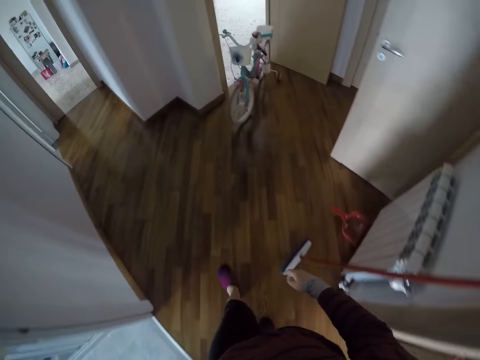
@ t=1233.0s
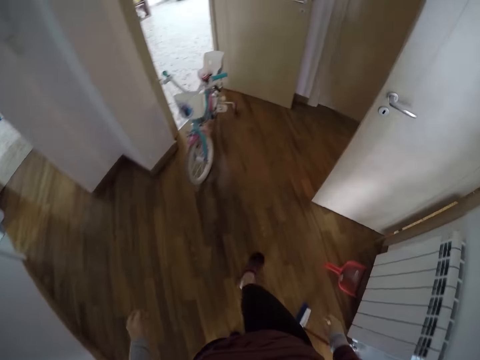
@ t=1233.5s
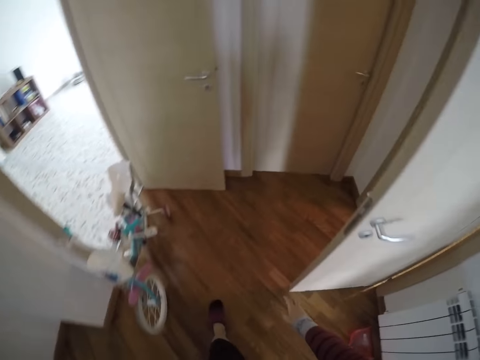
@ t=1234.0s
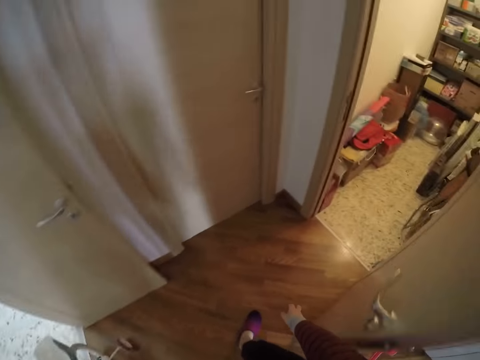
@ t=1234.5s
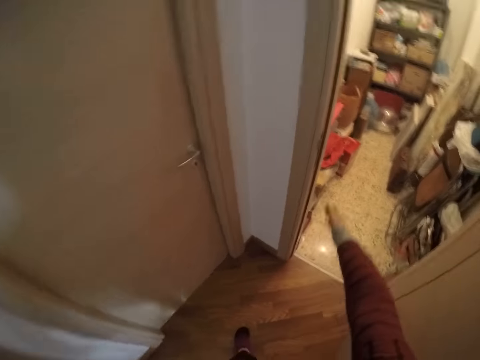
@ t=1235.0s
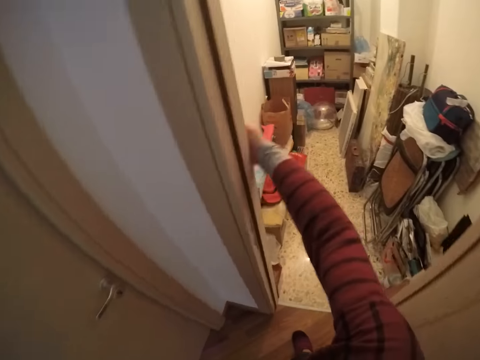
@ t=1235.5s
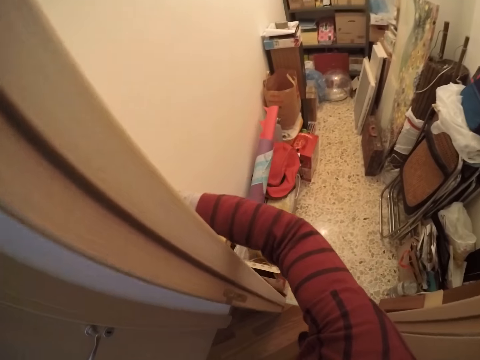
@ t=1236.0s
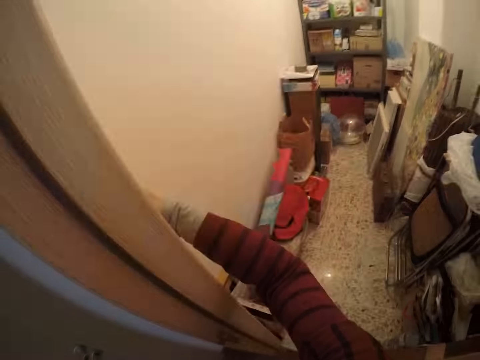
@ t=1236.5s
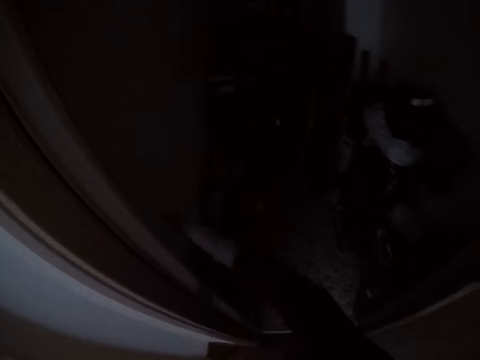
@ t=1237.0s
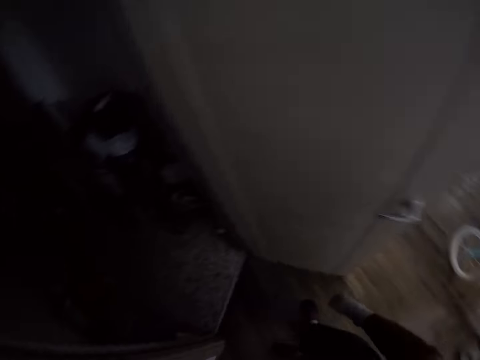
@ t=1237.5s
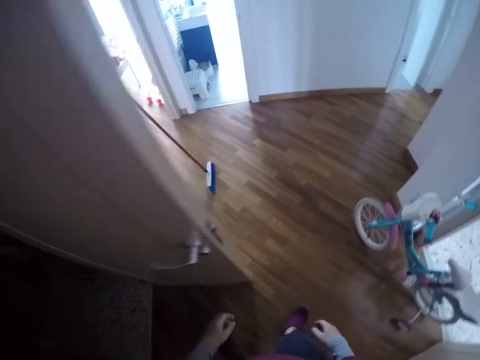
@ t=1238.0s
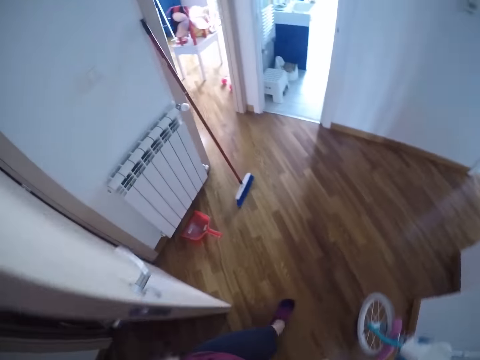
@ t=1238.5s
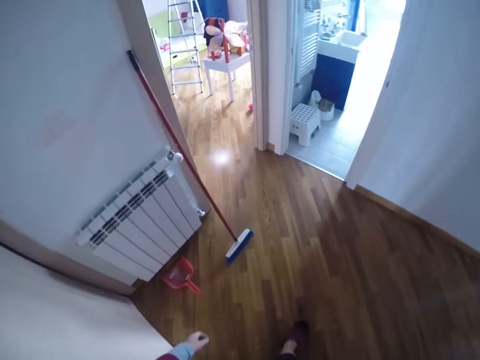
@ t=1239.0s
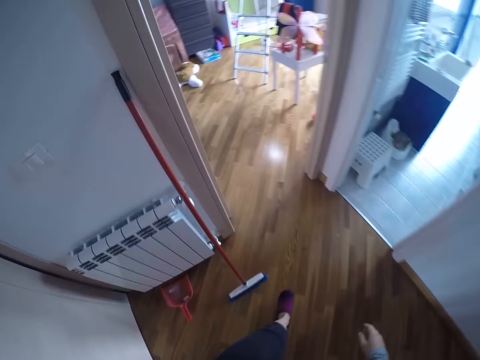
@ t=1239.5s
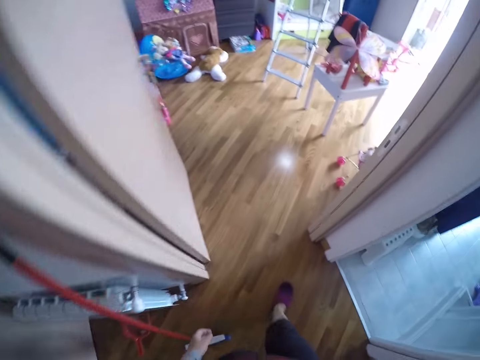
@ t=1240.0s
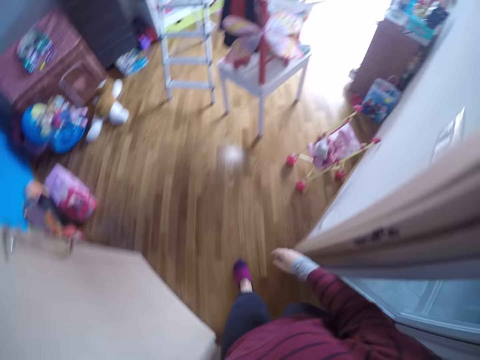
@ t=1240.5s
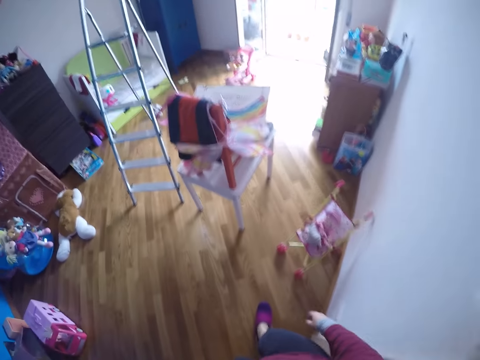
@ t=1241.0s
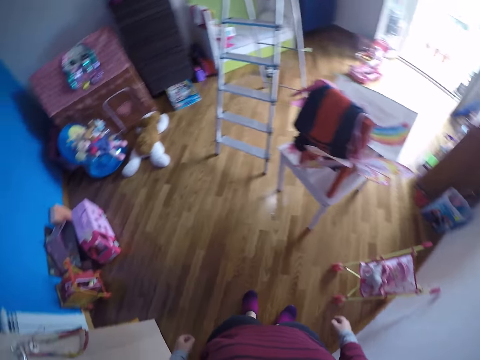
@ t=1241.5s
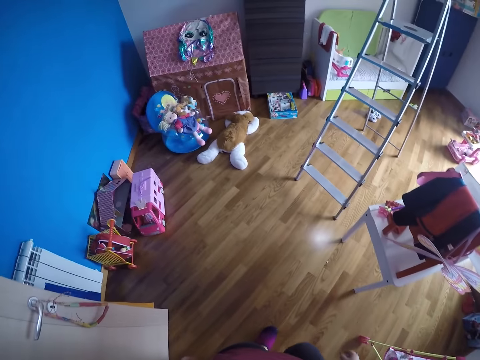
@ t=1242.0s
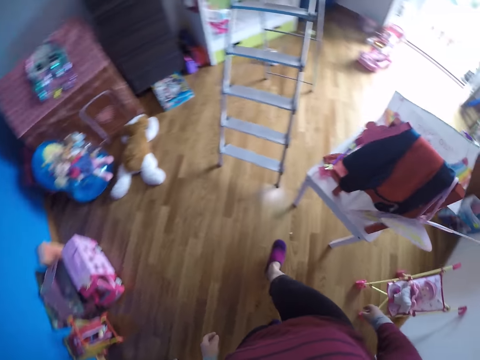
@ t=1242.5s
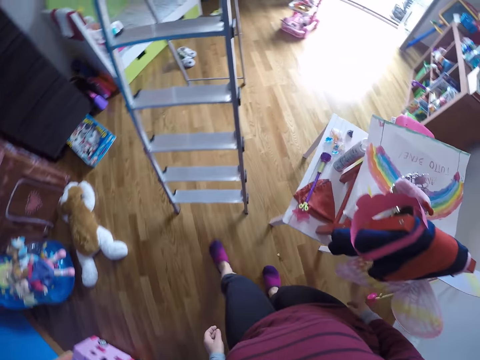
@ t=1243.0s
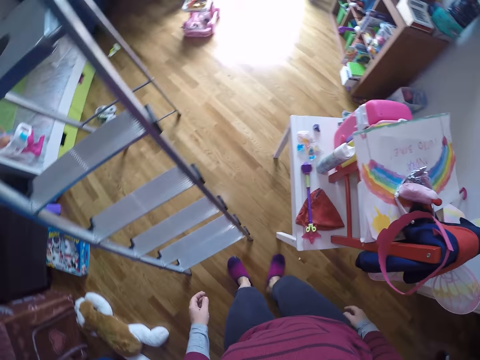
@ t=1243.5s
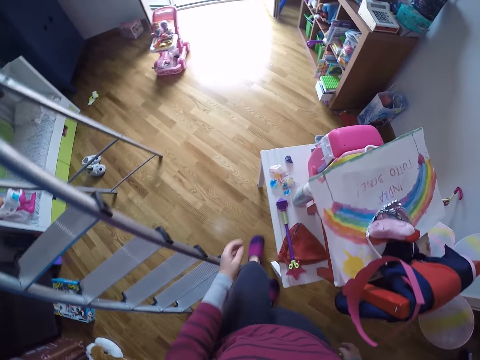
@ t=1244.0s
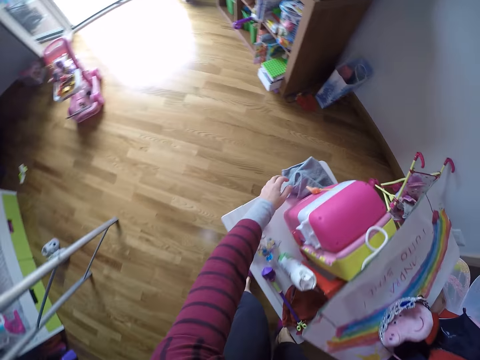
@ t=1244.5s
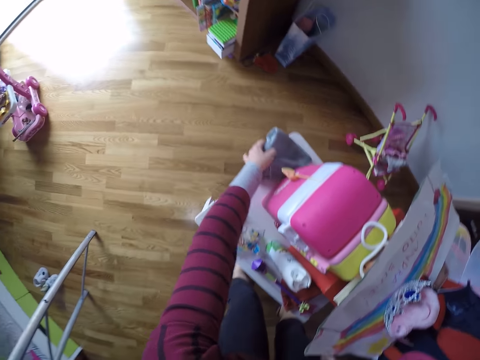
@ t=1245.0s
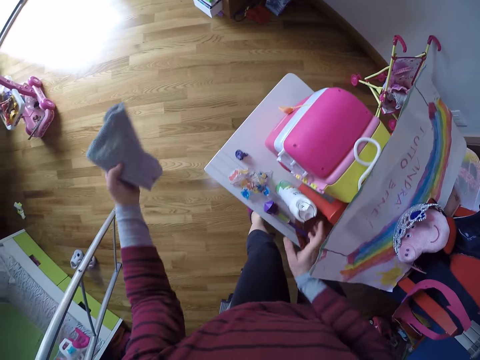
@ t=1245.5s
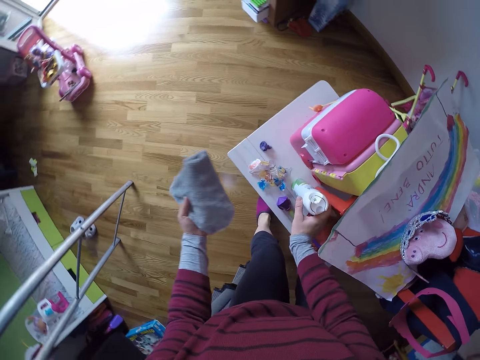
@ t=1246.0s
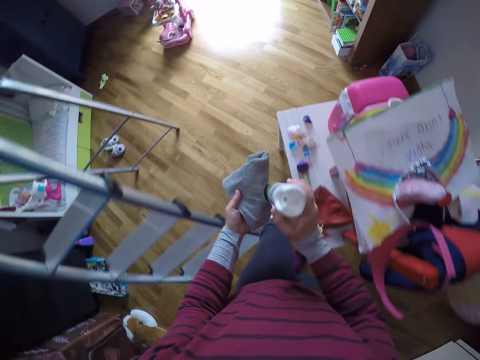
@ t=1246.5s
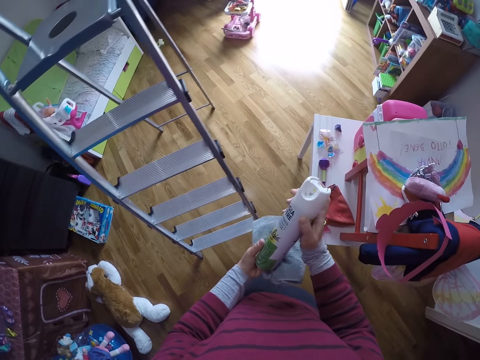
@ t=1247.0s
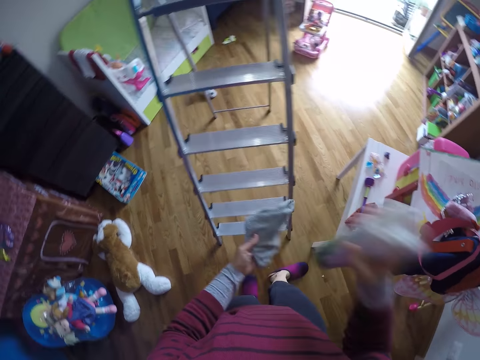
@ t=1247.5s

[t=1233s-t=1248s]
The camera wearer turns off the light of the store with her right hand. She turns around. She walks around. She looks around. She walks around. She picks up the hand towel from the table with her left hand. She picks up an aerosol can from the table with her right hand.

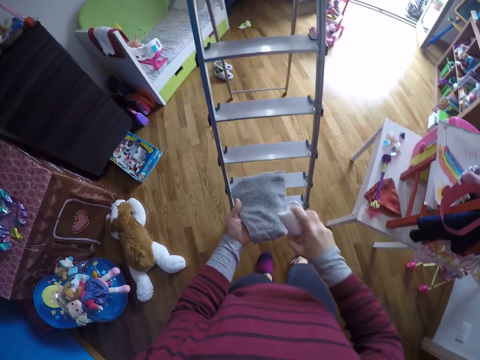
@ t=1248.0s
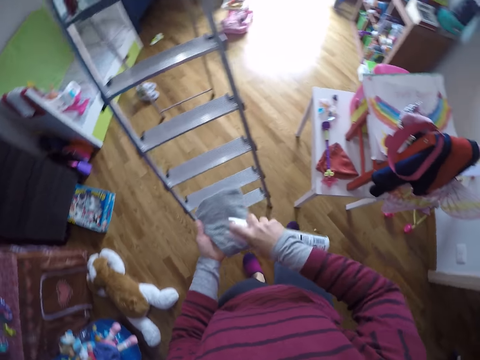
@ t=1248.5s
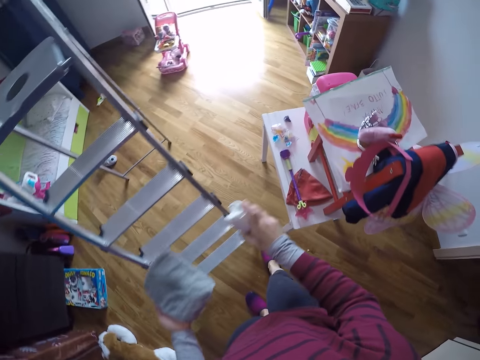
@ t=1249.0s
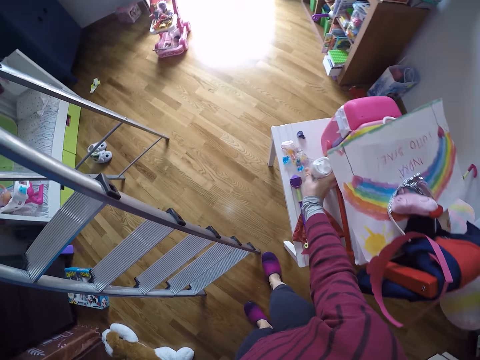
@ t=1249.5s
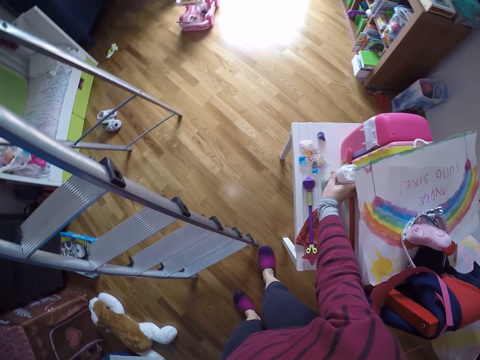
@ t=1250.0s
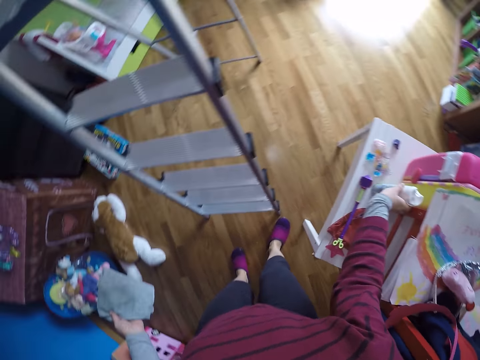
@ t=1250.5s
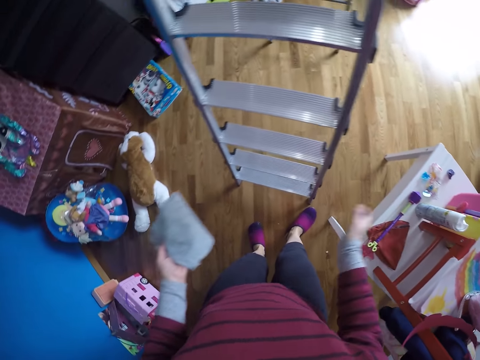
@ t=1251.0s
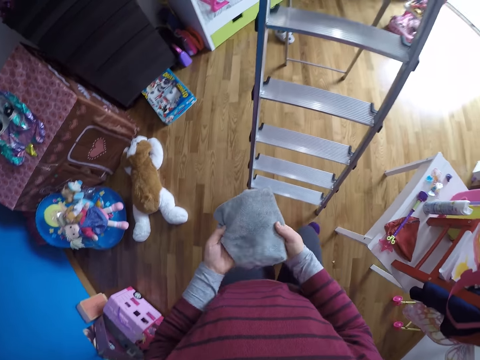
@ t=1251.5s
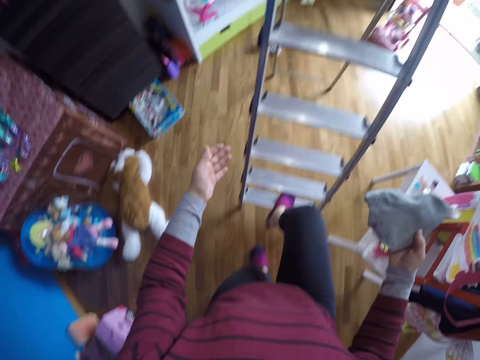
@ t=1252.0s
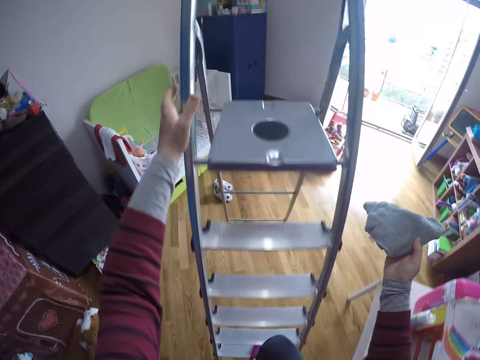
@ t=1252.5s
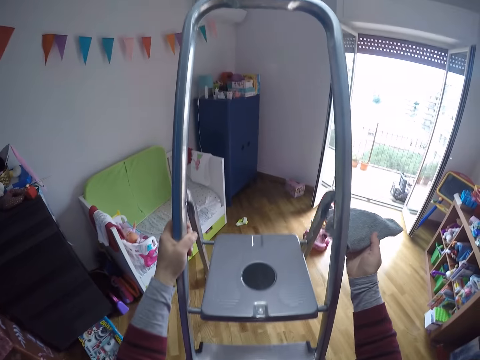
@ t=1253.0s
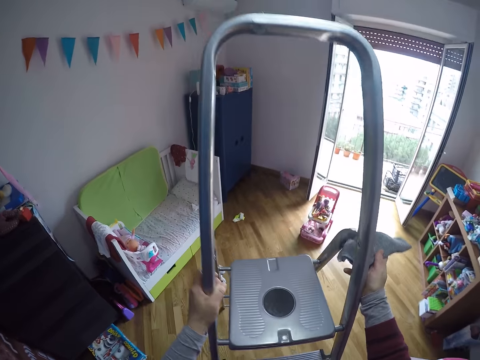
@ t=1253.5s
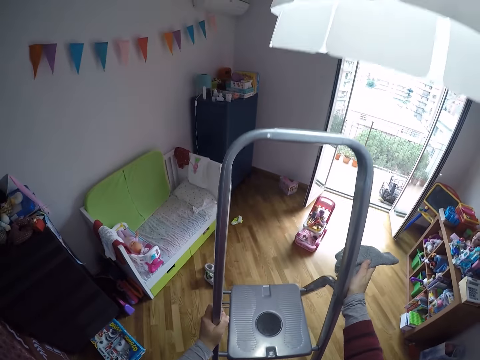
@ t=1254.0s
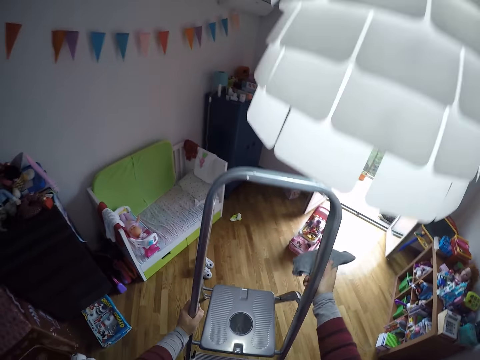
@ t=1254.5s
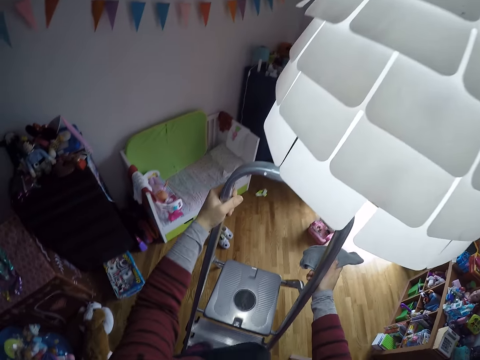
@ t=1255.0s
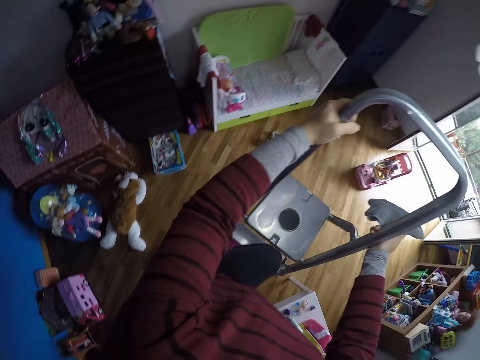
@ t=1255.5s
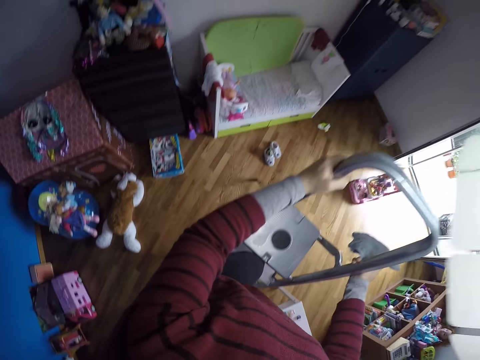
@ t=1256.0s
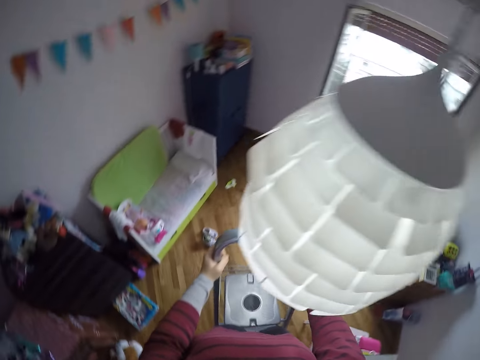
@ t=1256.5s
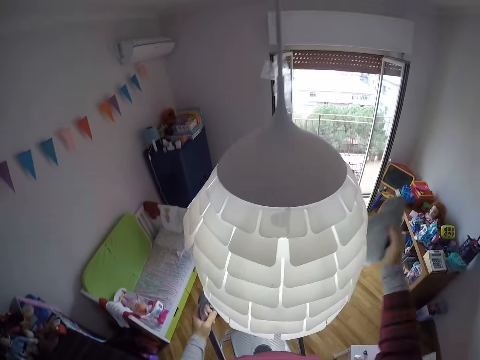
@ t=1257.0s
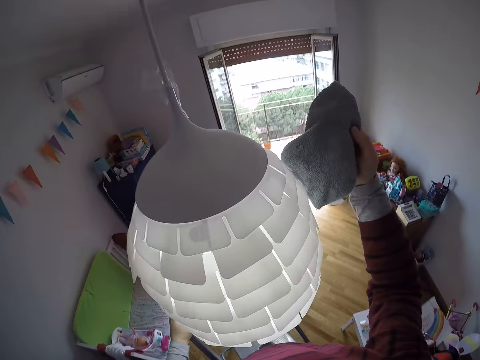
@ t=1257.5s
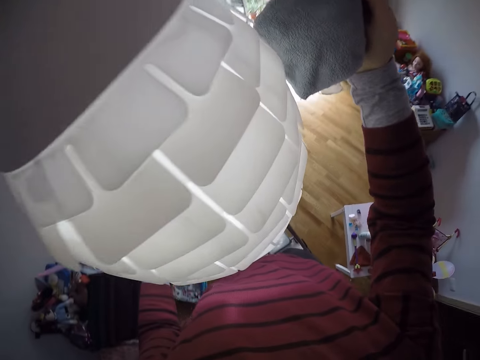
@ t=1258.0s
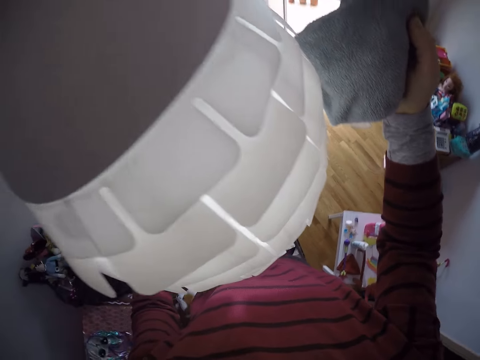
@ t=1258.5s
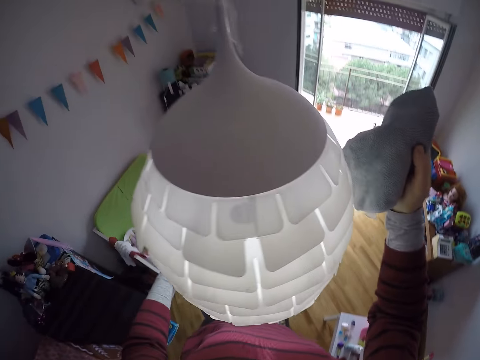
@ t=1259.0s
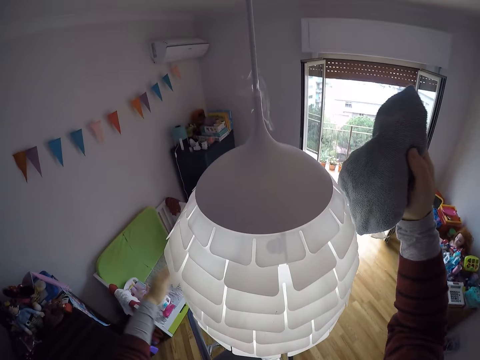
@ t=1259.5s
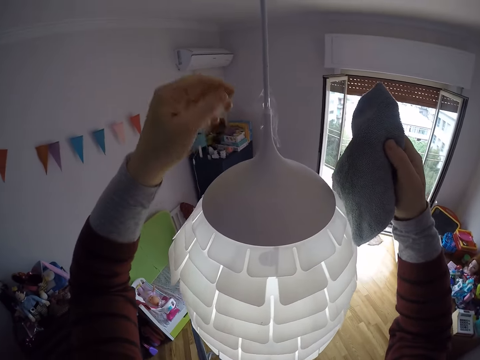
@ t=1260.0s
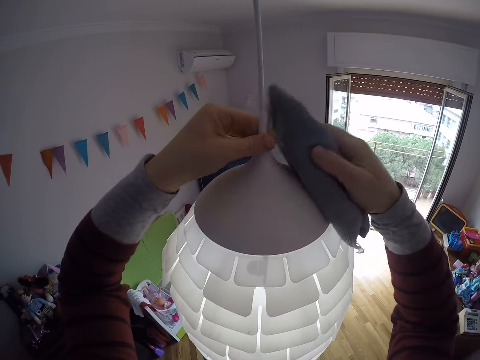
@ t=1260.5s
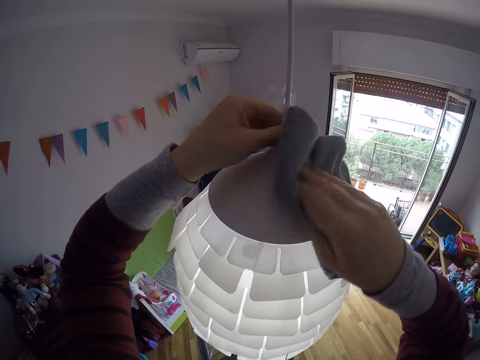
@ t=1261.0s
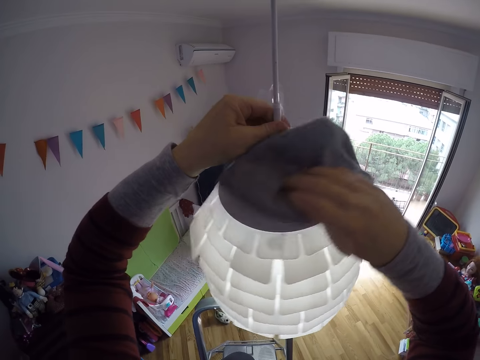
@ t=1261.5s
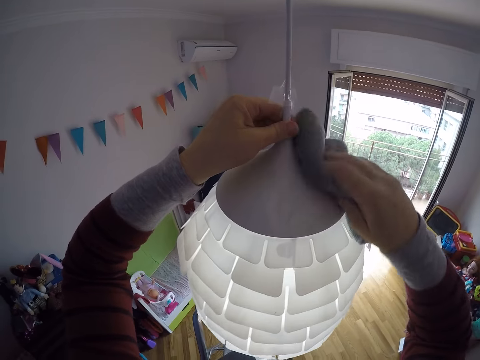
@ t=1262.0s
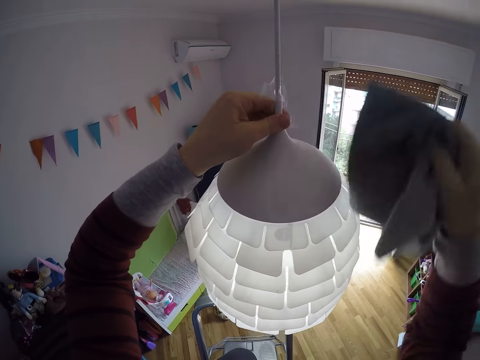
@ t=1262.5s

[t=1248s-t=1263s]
The camera wearer shakes a spray bottle. She sprays the towel in her left hand with the content of the aerosol can in her right hand. She puts the spray bottle on the table. She passes the towel to her right hand. She climbs up the ladder. She holds a lampshade with her right hand. She cleans the lampshade with the towel in her right hand.
